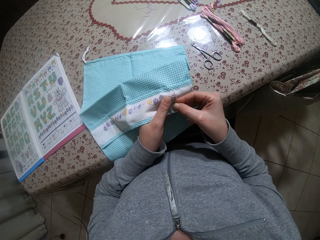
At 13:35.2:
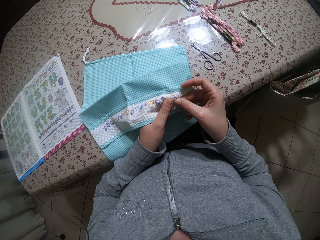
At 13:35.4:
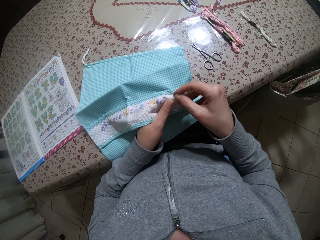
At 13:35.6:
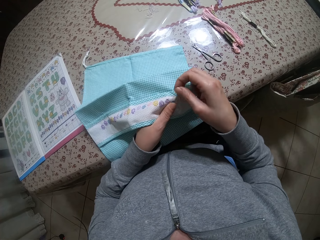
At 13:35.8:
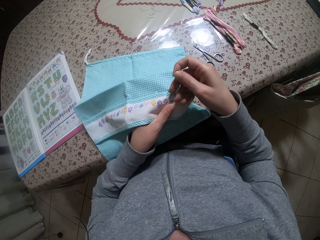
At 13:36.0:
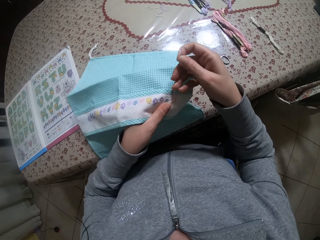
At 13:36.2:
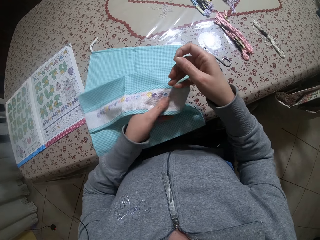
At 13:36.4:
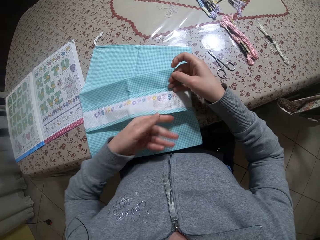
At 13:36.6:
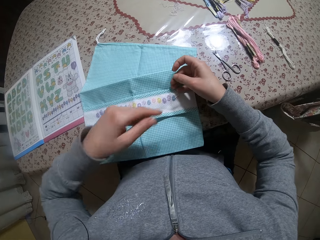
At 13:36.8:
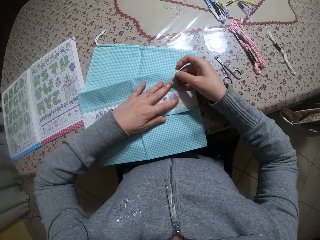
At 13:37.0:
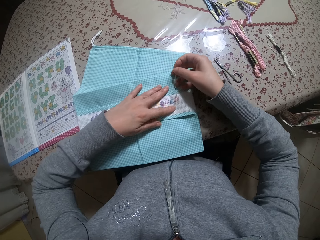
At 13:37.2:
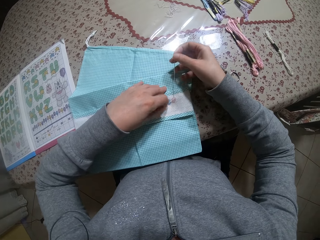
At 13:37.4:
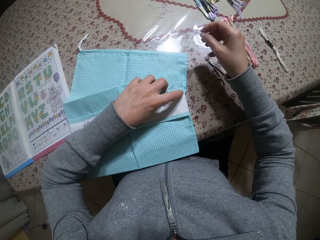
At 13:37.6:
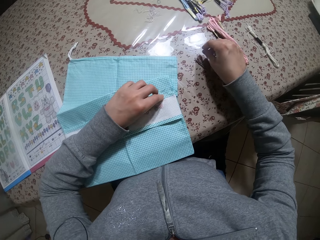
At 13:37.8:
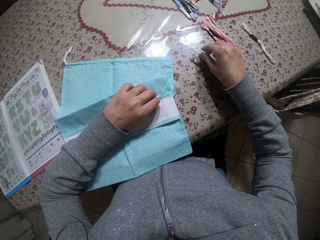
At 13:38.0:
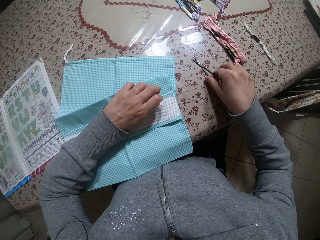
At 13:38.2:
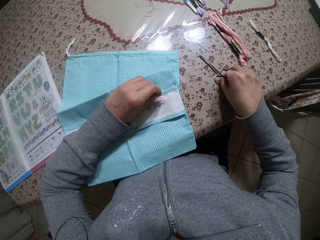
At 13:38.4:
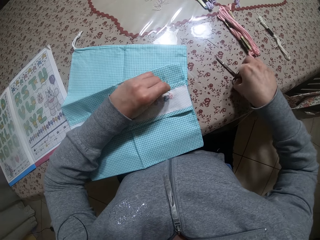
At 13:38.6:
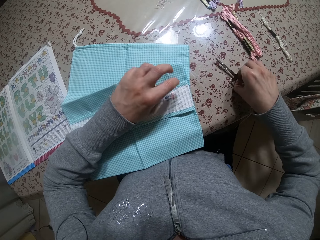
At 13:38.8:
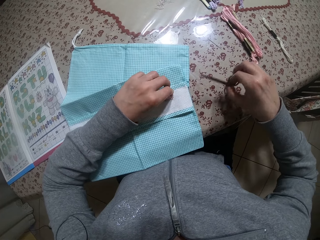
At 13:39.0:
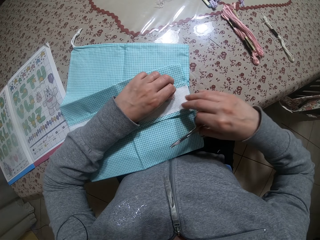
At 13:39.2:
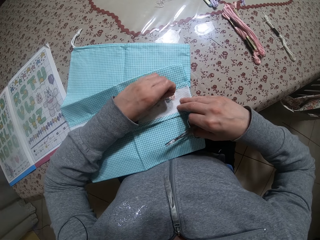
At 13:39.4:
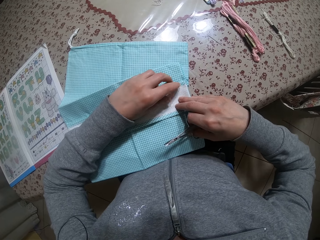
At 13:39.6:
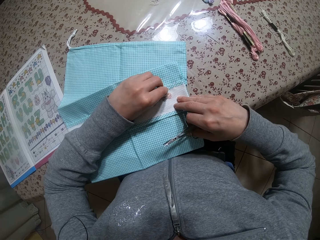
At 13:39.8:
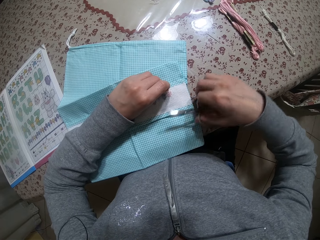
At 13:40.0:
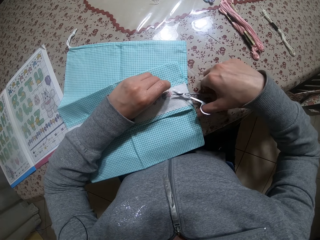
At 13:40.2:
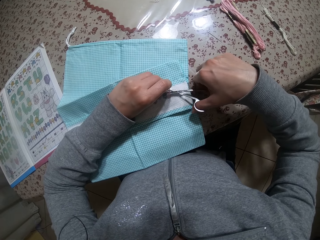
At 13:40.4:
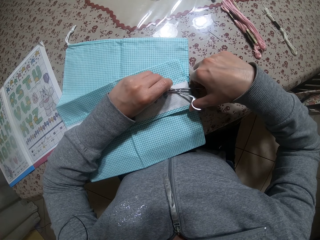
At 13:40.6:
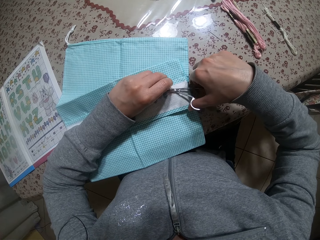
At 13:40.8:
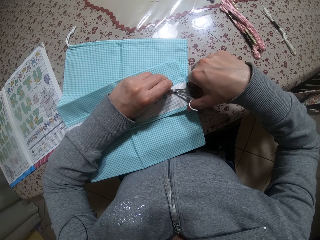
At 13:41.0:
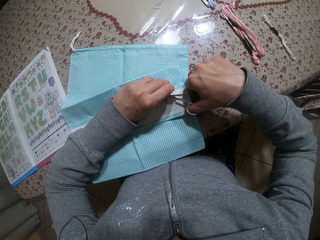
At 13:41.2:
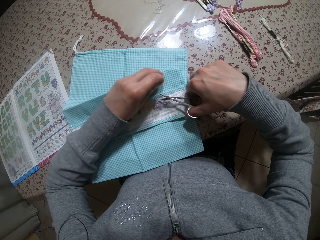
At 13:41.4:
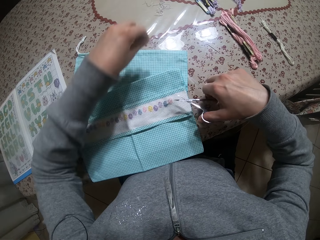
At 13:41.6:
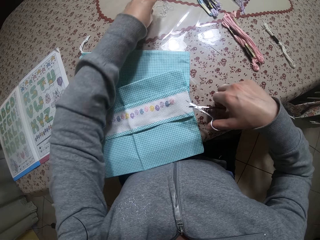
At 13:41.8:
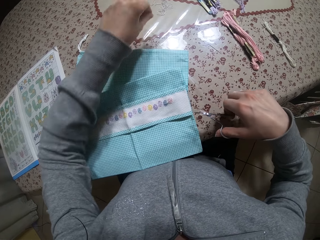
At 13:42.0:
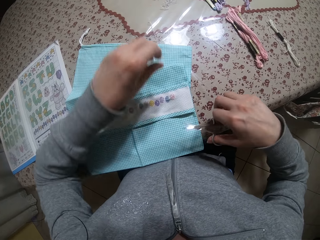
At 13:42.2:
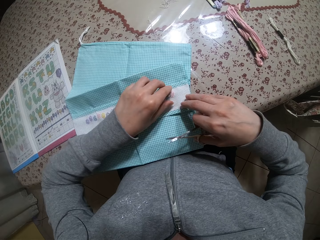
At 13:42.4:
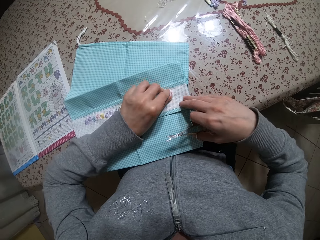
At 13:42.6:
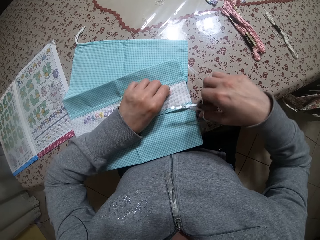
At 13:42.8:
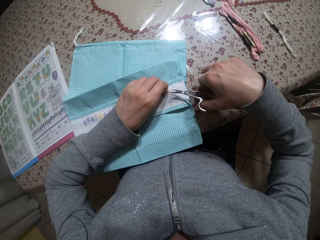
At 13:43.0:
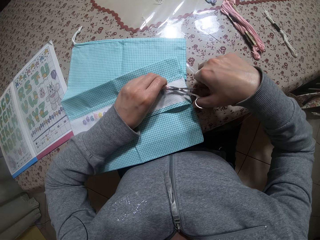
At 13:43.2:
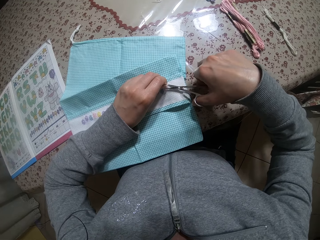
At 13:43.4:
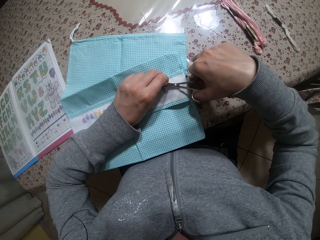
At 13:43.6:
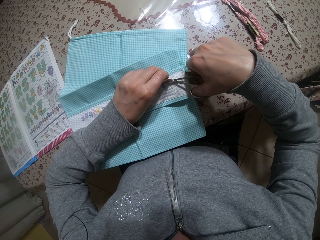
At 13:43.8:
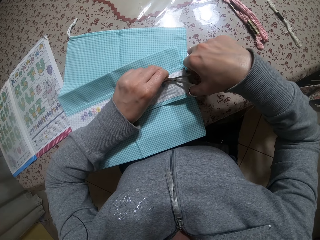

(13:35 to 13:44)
The camera wearer drops the fabric on the table with her left hand. She presses the fabric. She places her left hand on the fabric on the table. She holds the thread with her left hand. She drops the thread on the table with her right hand. She places the needle on the table with her right hand. She picks the scissors on the table with her right hand. She places her right hand on the fabric on the table. She cuts the thread with the scissors in her right hand. She places the thread on the table with her left hand. She holds the thread in the fabric with her left hand. She cuts the thread.

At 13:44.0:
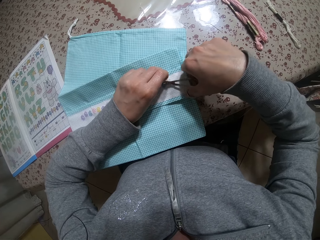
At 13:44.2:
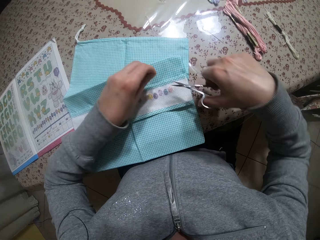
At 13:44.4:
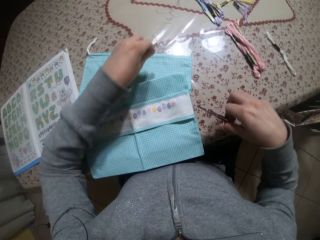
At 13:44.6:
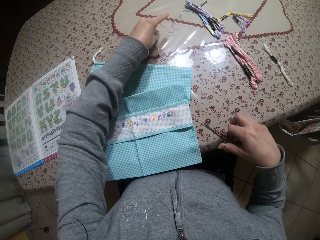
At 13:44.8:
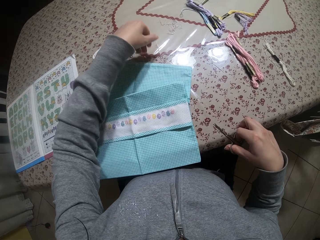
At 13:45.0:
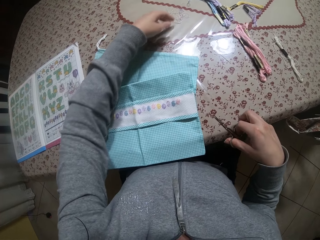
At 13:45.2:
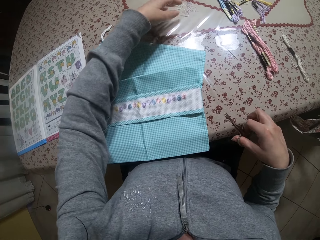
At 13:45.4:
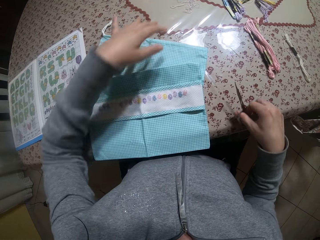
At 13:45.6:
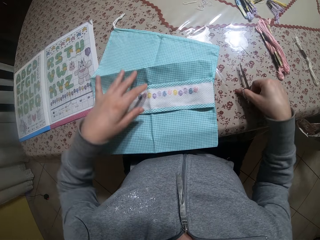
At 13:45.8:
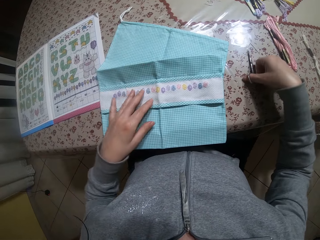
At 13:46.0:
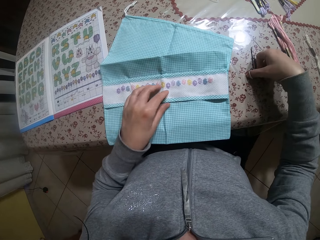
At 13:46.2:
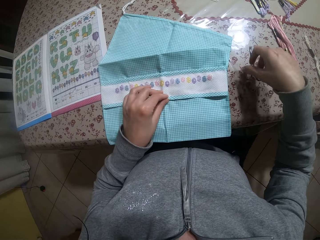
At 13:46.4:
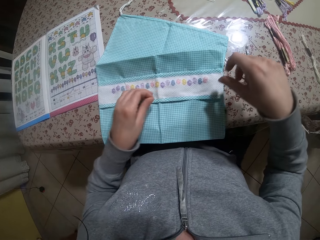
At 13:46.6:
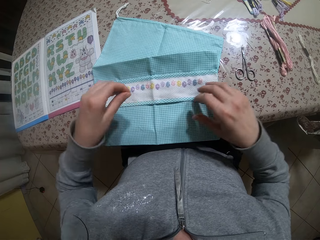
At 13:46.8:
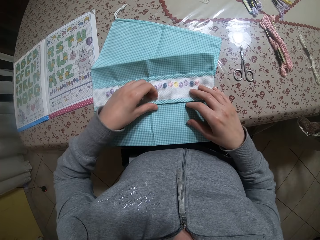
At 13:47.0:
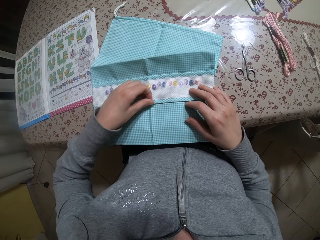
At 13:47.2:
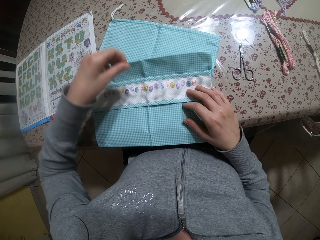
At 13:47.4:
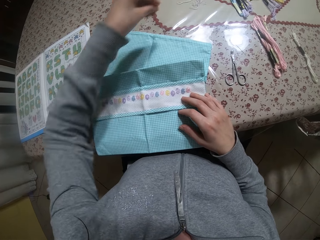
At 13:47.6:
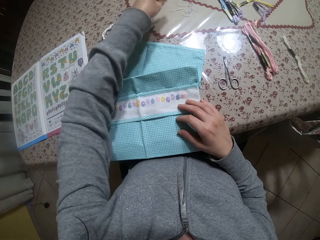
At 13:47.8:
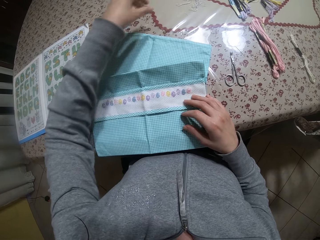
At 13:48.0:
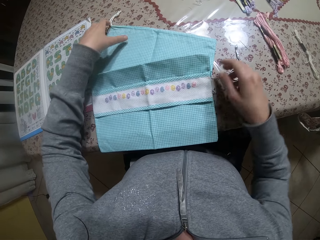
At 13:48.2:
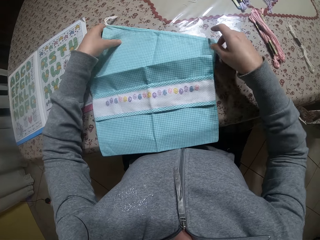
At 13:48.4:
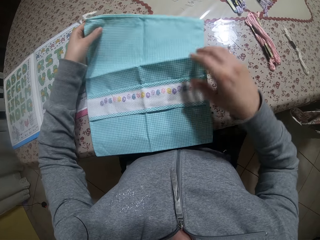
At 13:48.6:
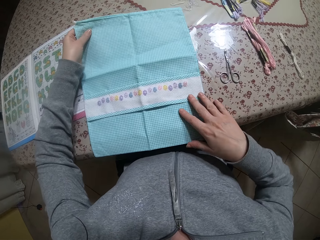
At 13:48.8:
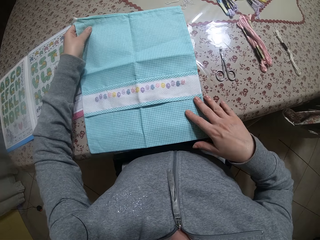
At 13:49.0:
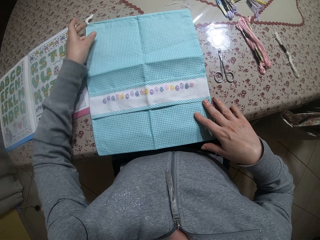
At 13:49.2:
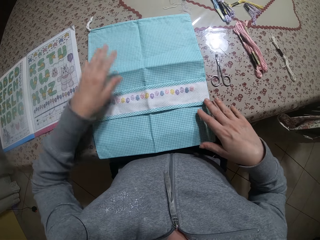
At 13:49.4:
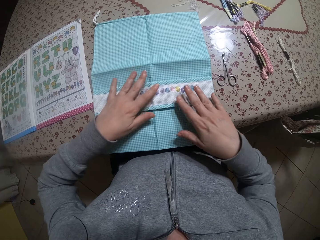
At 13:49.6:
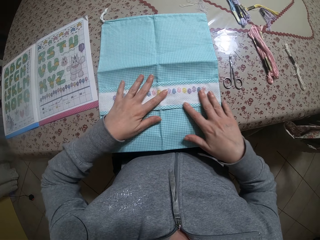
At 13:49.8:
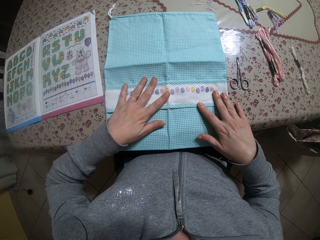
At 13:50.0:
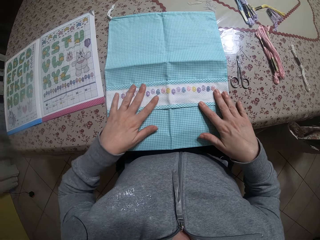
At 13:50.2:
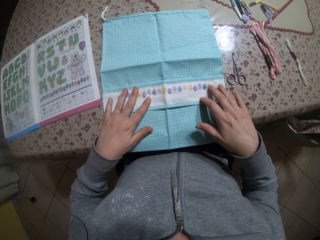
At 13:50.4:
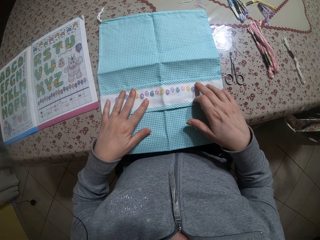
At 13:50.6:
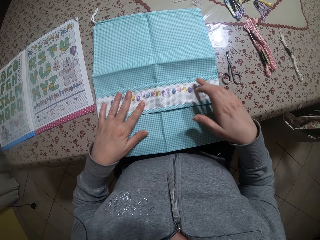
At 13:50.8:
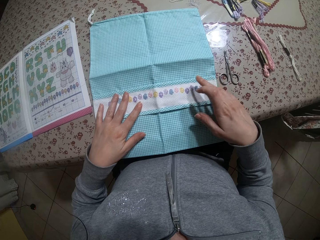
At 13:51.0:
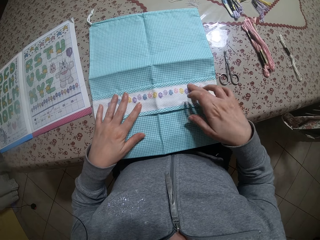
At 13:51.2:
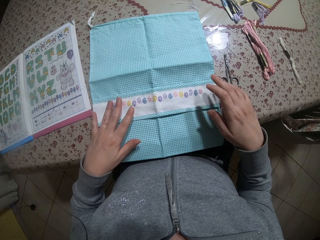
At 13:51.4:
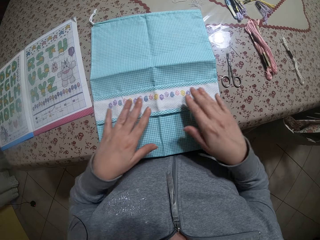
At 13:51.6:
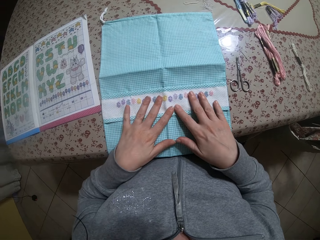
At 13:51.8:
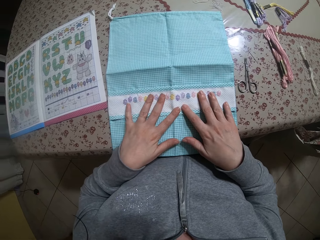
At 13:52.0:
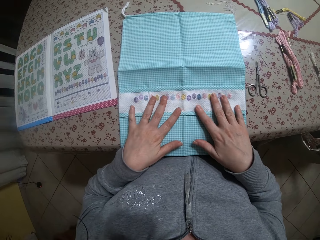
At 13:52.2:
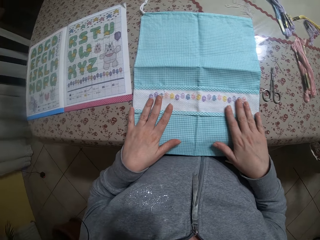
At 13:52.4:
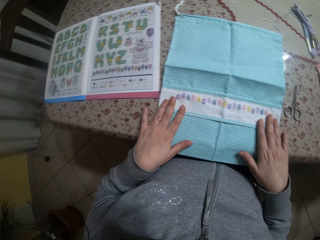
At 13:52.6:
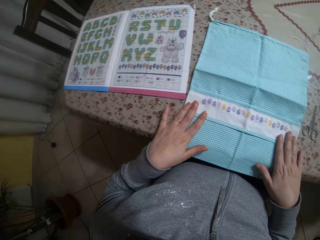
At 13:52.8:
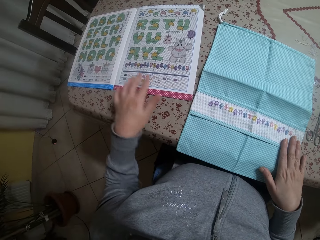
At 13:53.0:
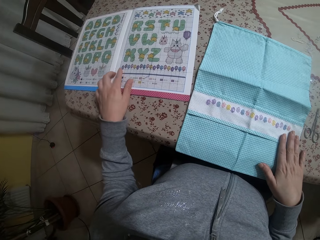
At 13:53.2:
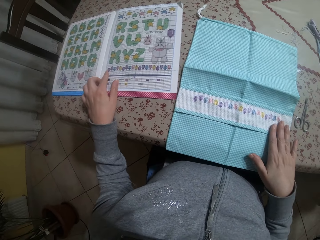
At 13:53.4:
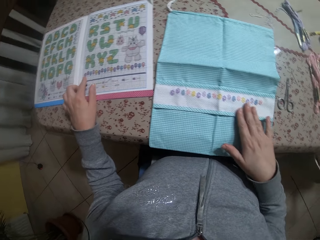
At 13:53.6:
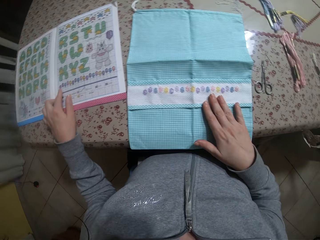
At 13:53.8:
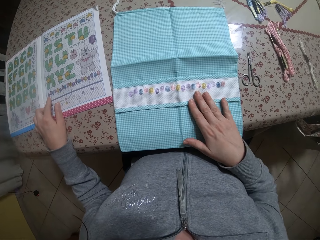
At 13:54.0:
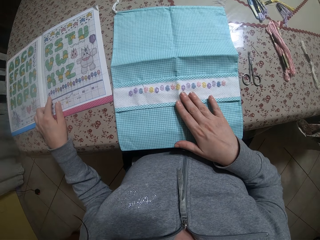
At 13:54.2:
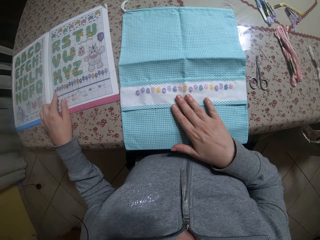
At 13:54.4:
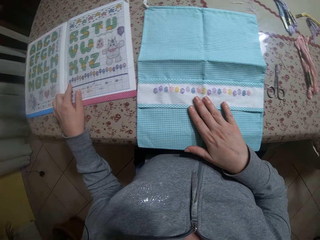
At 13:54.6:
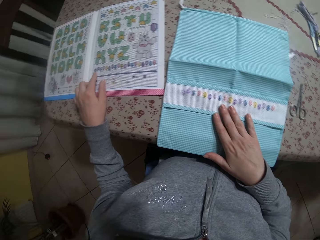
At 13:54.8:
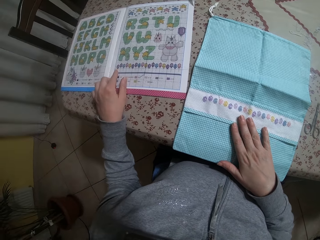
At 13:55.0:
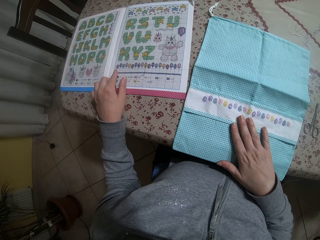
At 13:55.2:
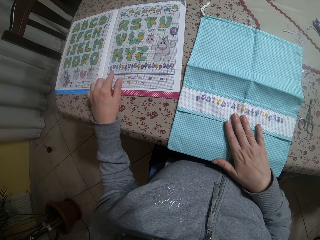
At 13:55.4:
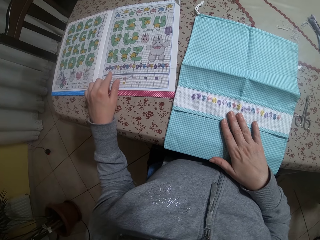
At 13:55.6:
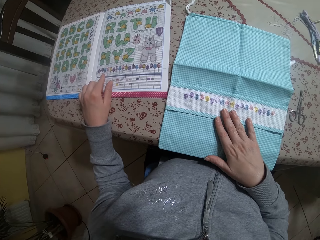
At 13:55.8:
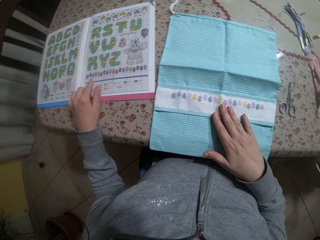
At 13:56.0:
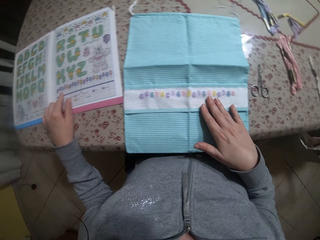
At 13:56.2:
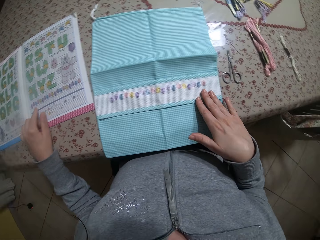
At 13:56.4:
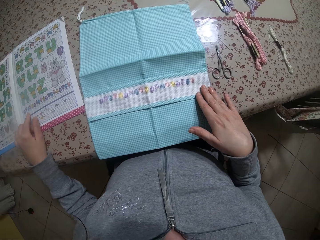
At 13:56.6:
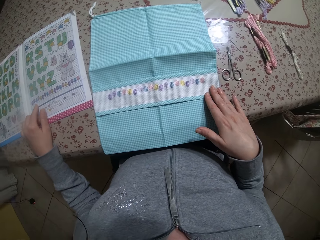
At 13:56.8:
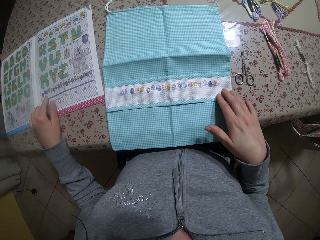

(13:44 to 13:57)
The camera wearer places the thread on the table with her left hand. She wipes the table with her left hand. She drops the scissors on the table with her right hand. She picks the thread on the napkin with her left hand. She drops the thread on the table with her left hand. She stretches the napkin on the table with both hands. She touches a lettering book with her left hand. She points her left hand to the paper. She compares the decorative.
